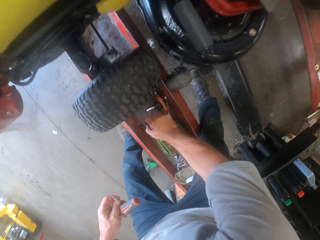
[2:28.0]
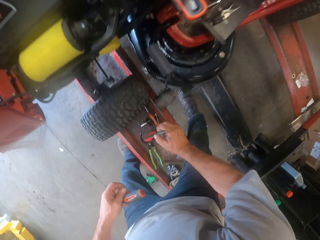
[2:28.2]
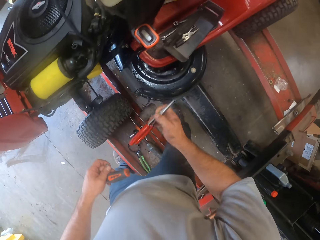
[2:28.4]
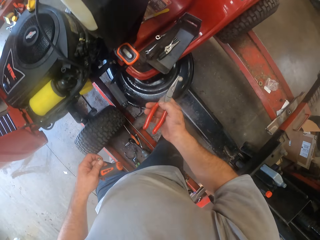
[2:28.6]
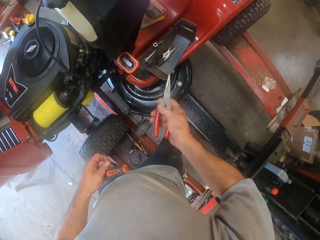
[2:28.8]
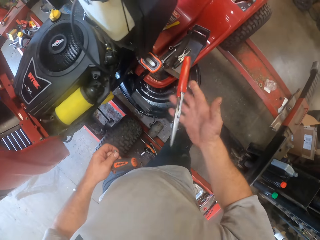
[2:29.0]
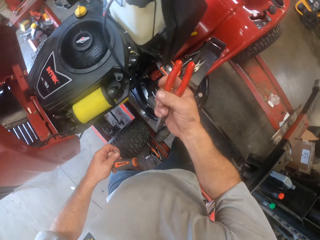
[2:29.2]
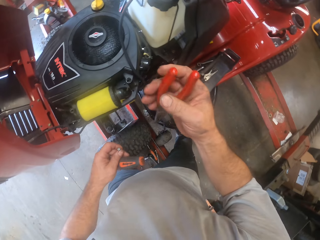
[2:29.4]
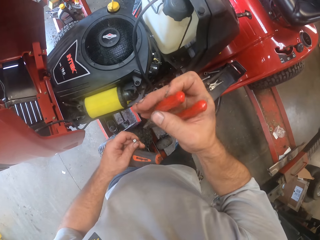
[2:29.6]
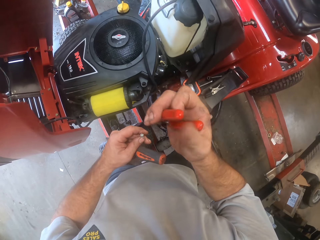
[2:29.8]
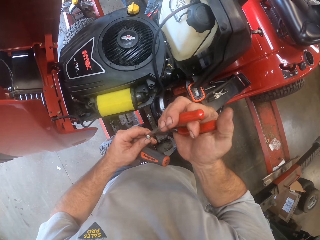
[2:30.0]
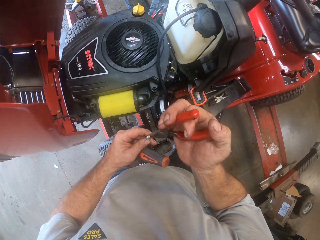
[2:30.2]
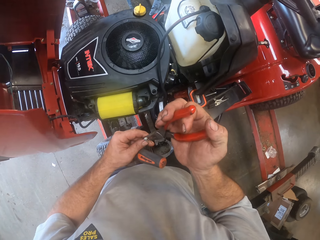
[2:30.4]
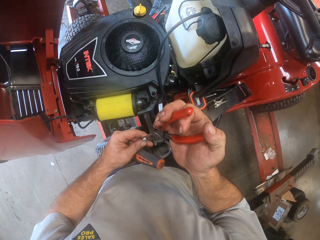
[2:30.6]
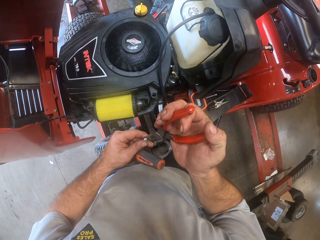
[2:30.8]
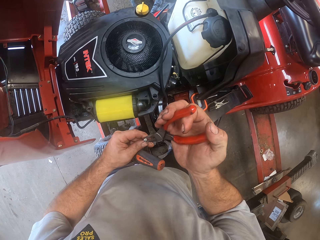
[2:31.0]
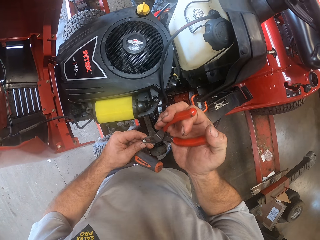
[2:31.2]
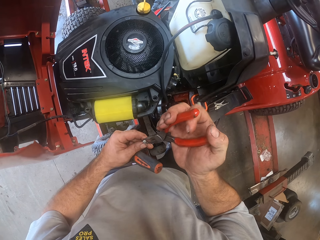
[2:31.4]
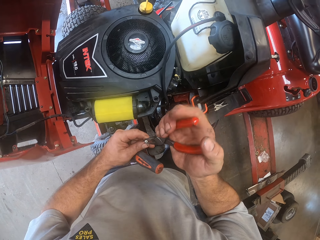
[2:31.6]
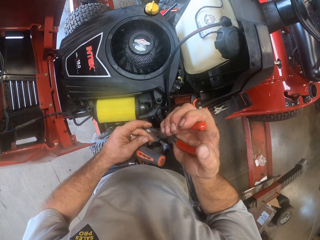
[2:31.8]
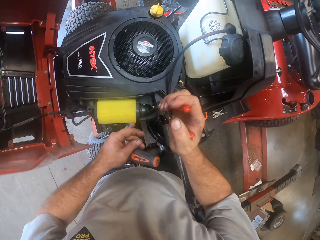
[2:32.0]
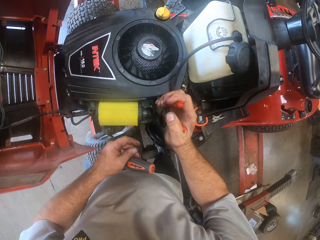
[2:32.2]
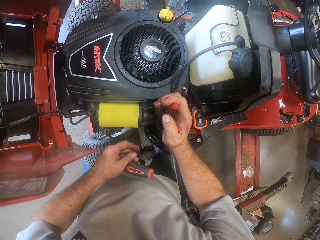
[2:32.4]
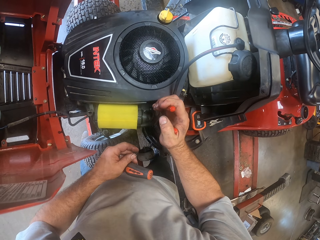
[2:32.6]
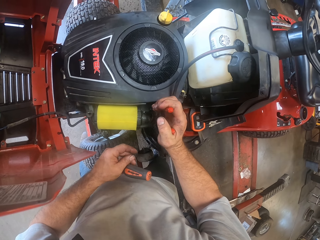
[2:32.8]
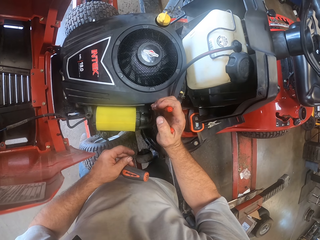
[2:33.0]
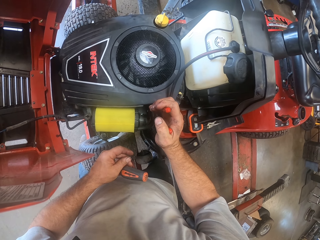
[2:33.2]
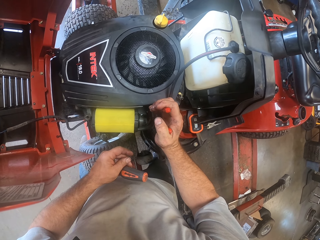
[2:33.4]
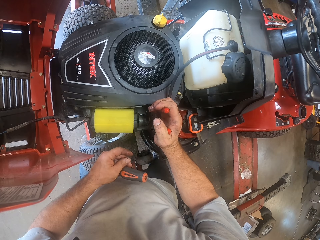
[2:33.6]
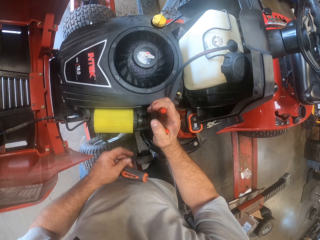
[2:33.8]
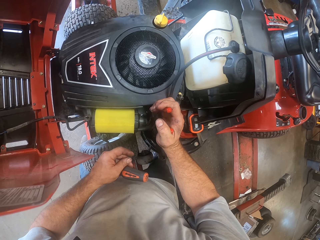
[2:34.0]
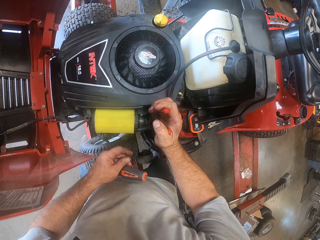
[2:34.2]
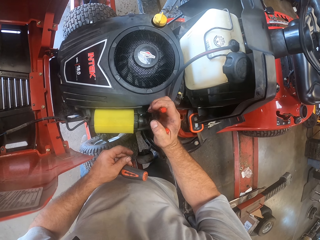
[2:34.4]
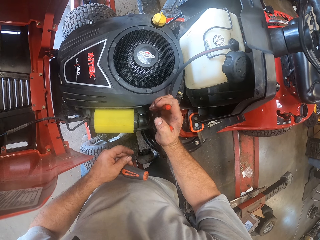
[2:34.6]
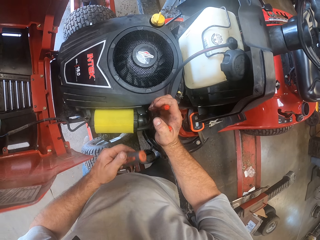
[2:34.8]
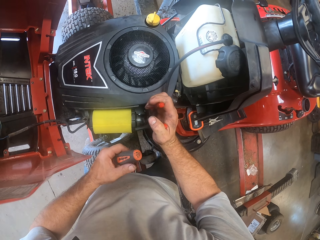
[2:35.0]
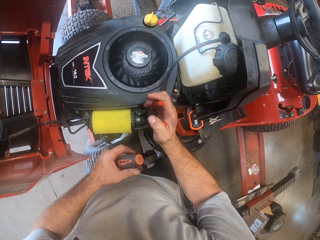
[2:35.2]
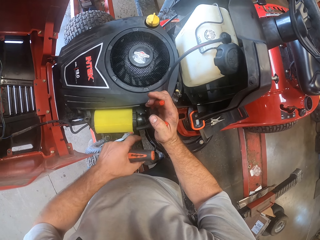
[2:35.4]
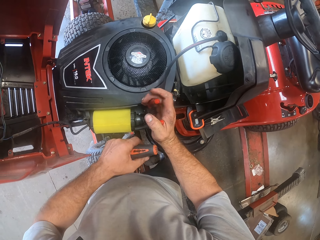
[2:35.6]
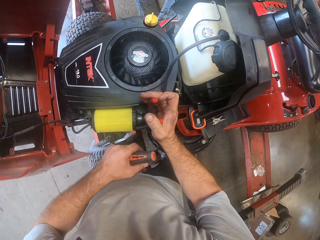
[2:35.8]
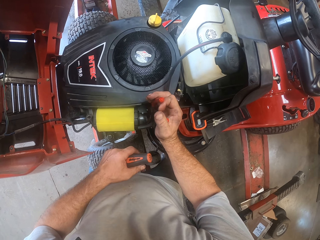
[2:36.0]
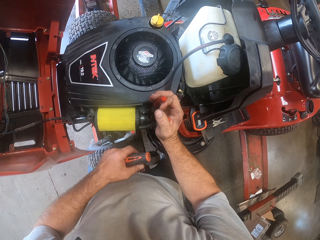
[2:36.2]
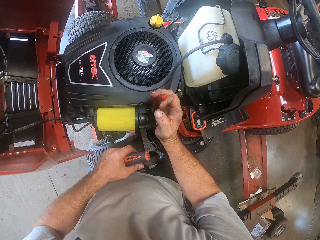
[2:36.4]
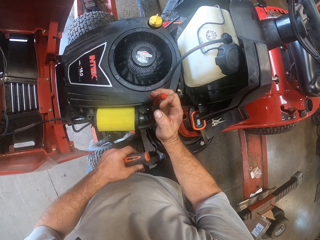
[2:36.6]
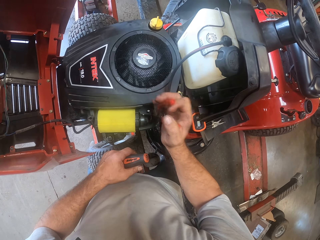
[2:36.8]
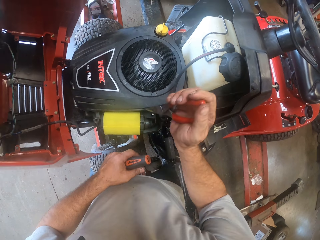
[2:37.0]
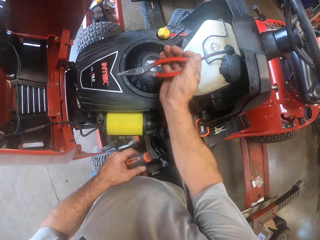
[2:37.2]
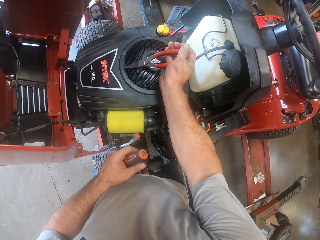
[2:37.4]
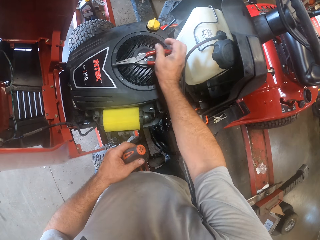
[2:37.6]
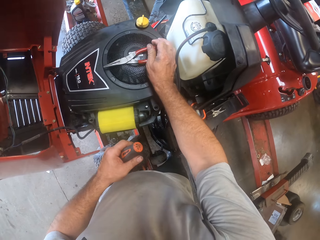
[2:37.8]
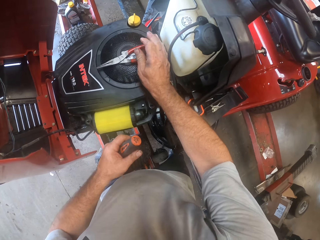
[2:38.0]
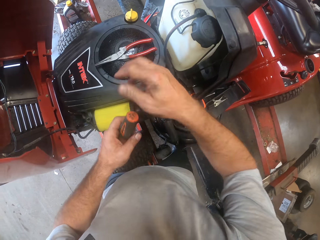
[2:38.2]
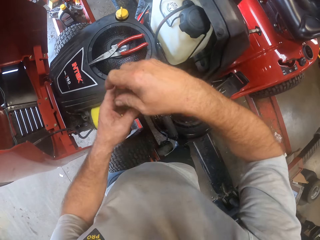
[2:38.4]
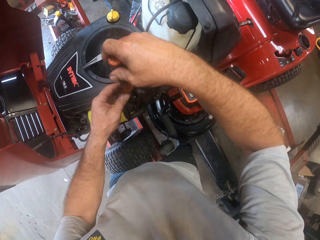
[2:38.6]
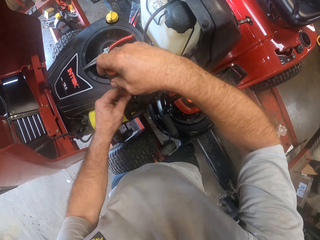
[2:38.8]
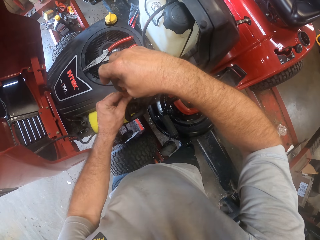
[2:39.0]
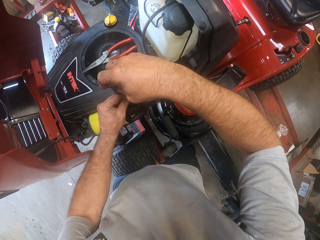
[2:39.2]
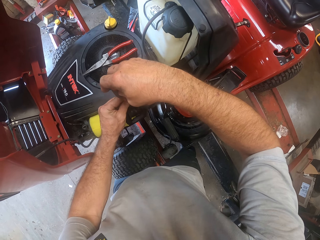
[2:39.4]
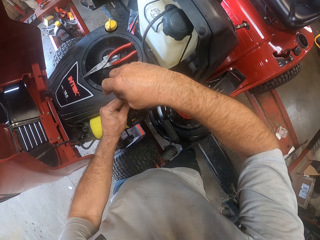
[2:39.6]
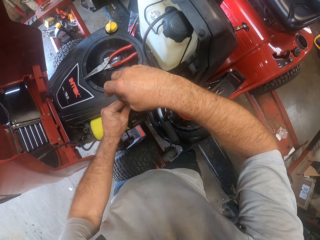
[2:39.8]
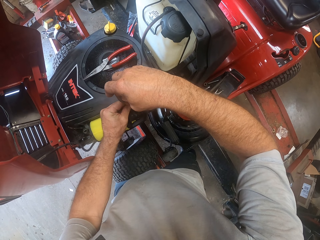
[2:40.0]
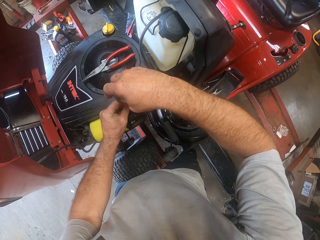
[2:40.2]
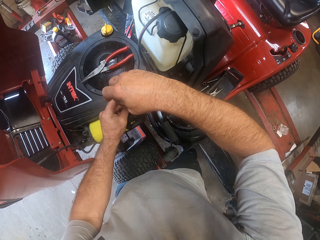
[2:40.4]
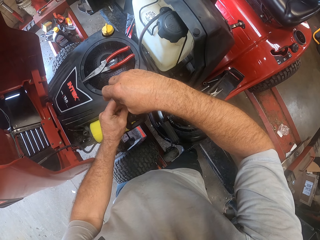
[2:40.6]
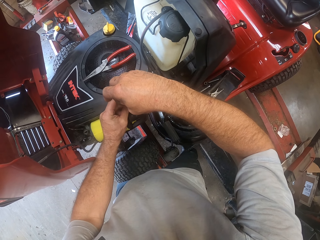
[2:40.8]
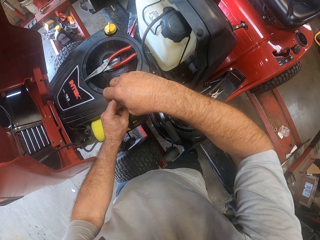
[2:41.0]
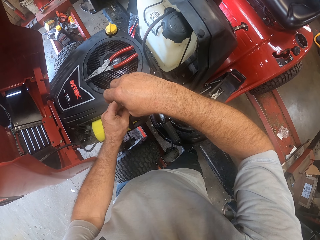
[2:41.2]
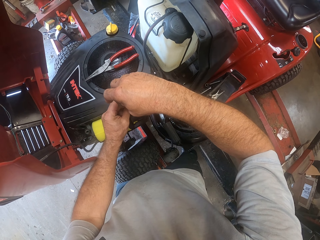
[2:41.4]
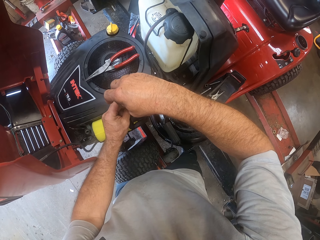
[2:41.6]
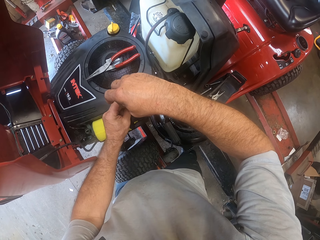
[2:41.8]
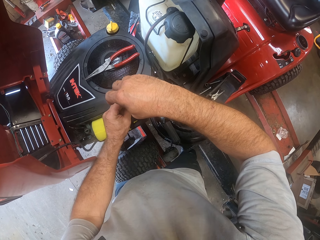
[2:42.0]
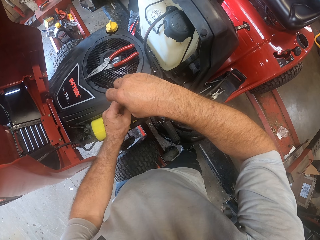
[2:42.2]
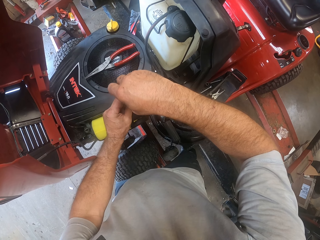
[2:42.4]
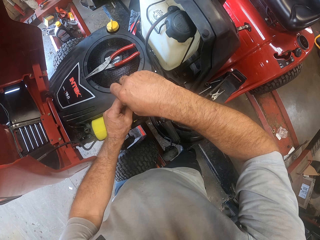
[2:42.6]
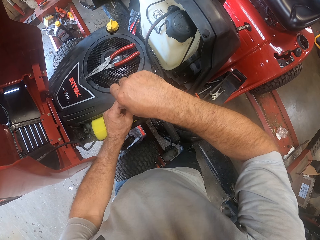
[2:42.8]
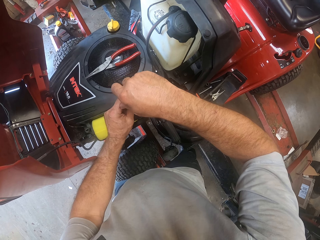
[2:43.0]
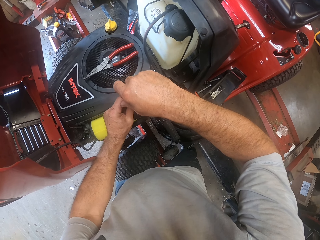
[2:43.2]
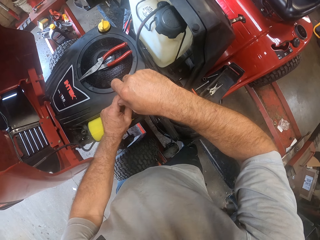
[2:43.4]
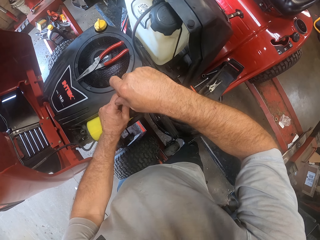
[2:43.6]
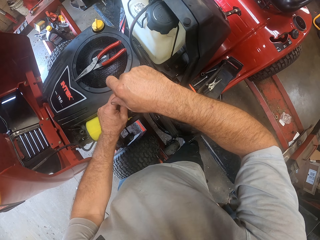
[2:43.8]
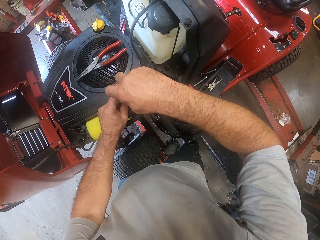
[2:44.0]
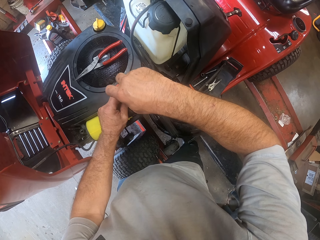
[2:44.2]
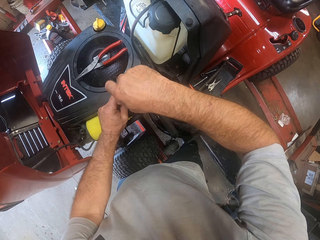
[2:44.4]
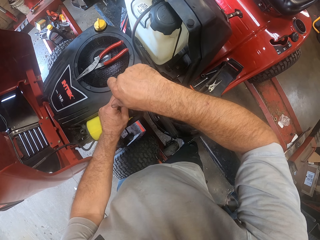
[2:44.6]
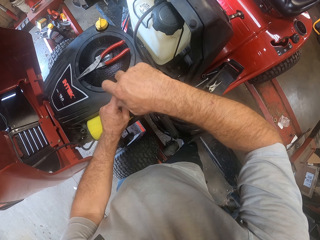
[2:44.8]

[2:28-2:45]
The camera wearer picks up a plier from the mower worktable. They hold the screw with the plier. They put the bolt in the hole with the pliers. They fix the screw on the lawn mower with the plier. They drop the plier on the dashboard of the lawn mower. They screw the screw with the screwdriver.

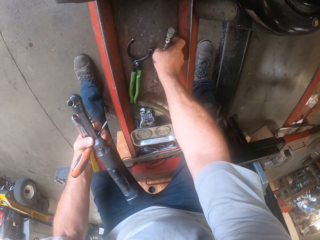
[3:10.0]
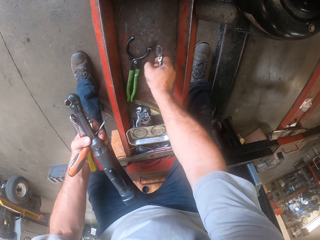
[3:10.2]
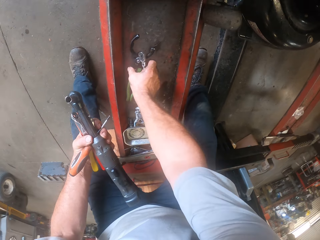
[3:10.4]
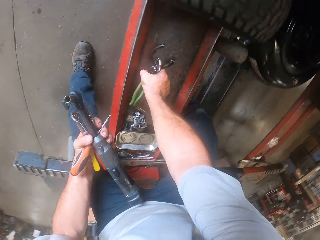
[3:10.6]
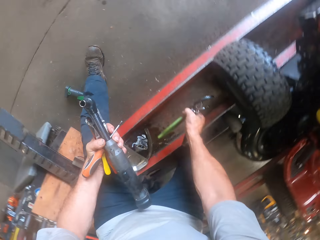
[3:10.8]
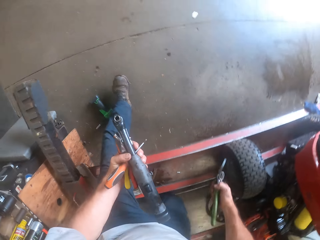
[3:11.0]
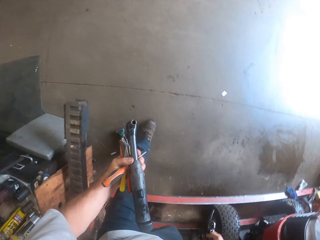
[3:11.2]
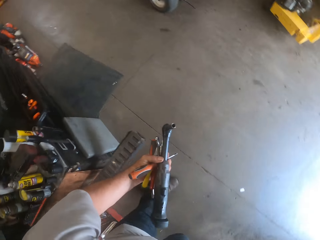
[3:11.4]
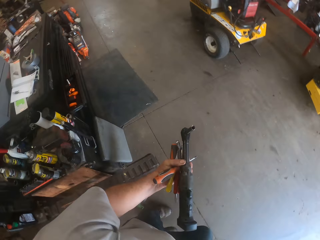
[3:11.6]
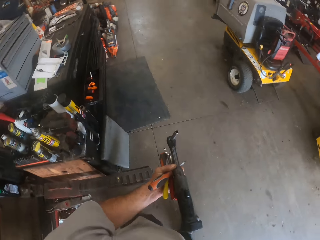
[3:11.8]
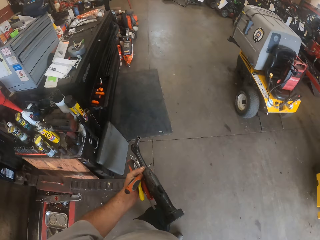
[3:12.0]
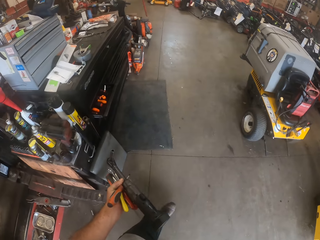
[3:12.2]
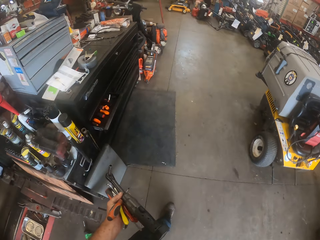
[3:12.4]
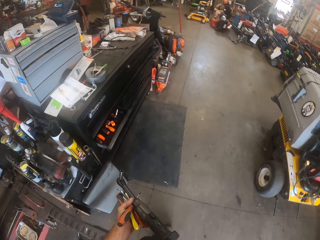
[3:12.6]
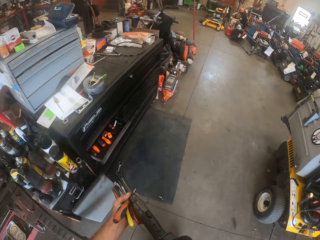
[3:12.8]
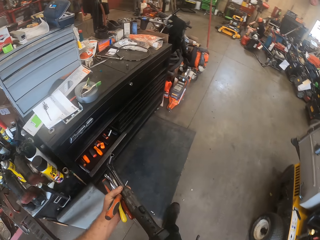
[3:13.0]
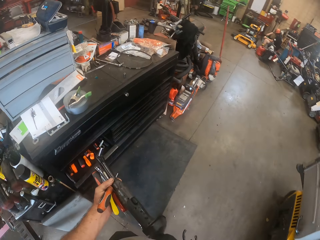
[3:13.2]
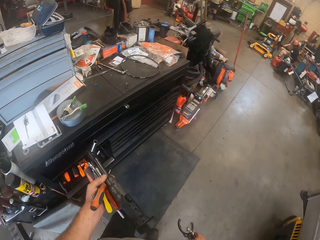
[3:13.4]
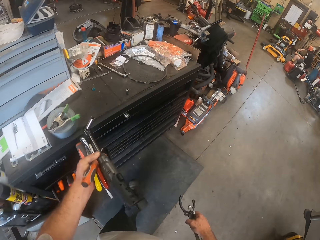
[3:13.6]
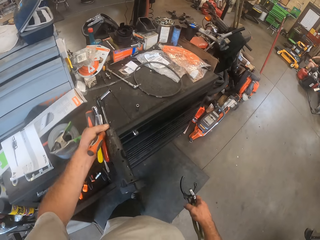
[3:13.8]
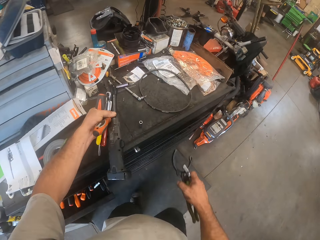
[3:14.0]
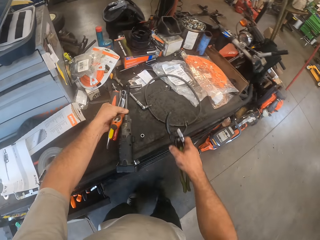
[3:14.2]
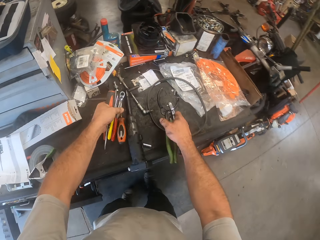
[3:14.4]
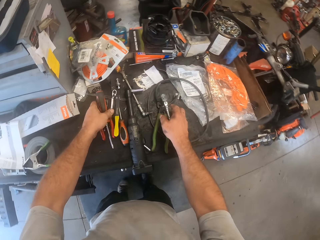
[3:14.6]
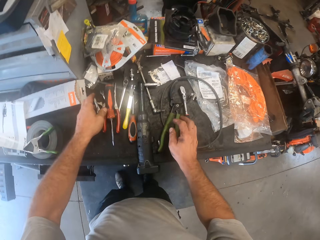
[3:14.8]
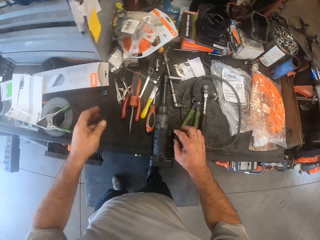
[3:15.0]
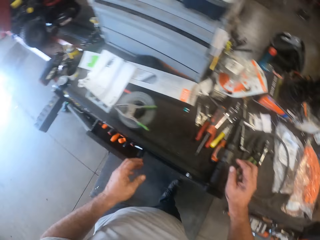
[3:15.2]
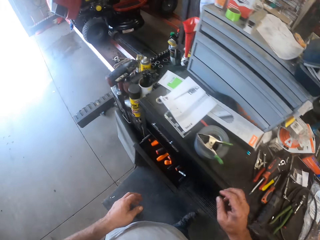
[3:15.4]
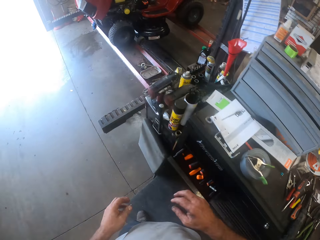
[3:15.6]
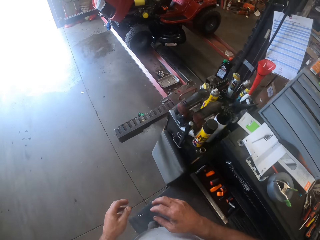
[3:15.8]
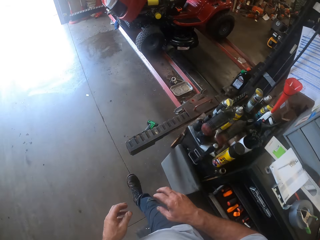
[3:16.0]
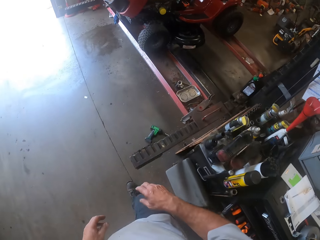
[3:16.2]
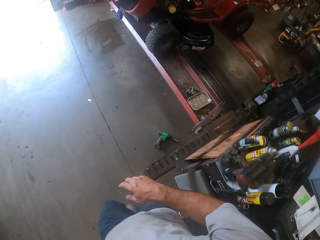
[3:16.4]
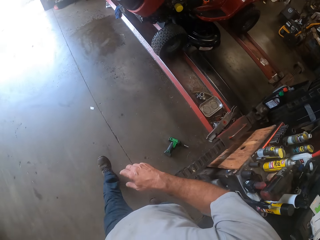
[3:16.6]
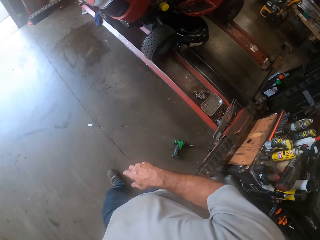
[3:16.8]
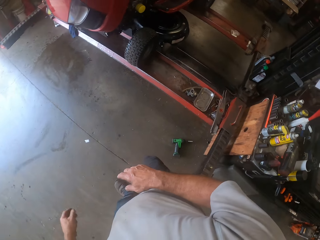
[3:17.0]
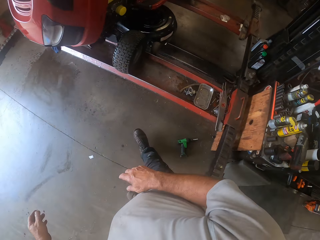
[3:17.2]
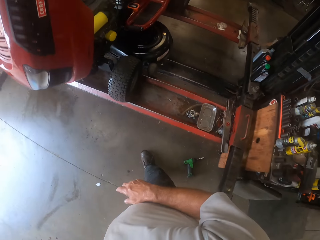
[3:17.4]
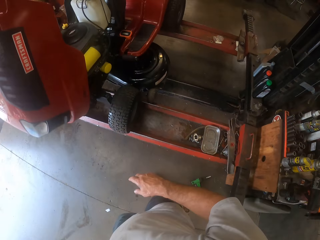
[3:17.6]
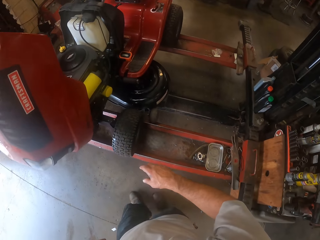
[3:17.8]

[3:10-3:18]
The camera wearer walks around the workshop. He puts all the tools in his hand on the tool cabinet. He walks around the workshop.
